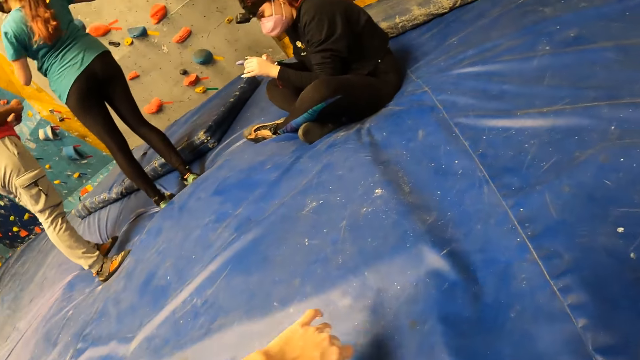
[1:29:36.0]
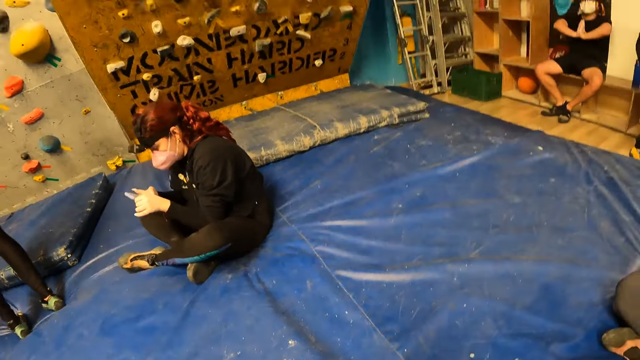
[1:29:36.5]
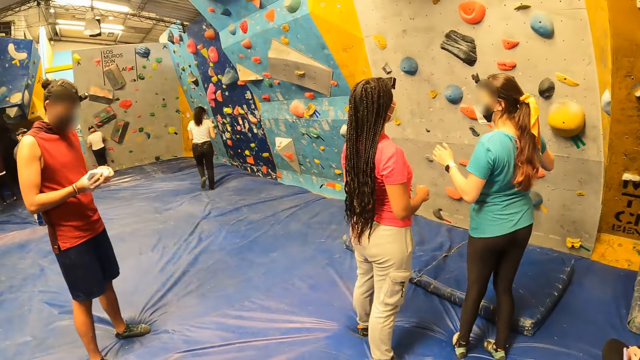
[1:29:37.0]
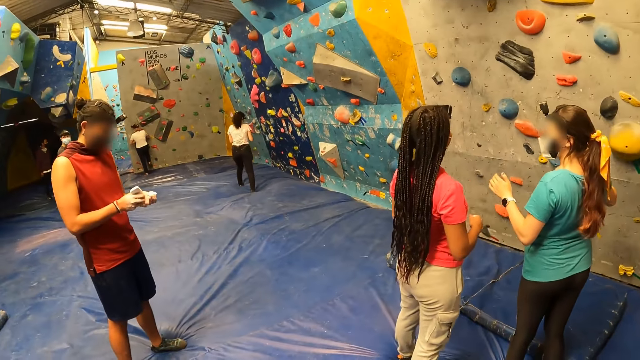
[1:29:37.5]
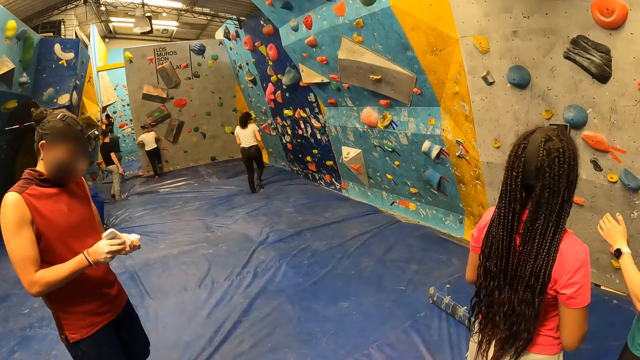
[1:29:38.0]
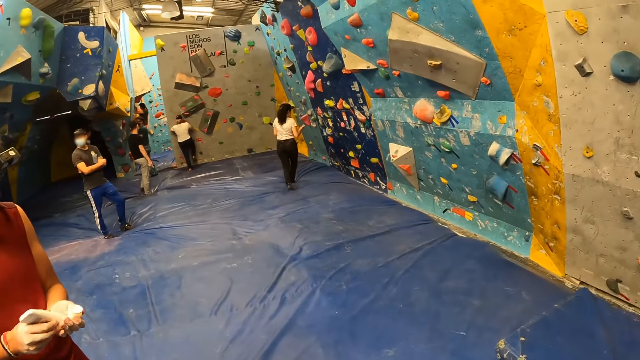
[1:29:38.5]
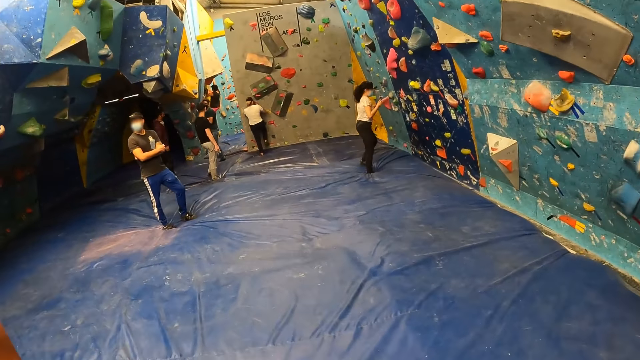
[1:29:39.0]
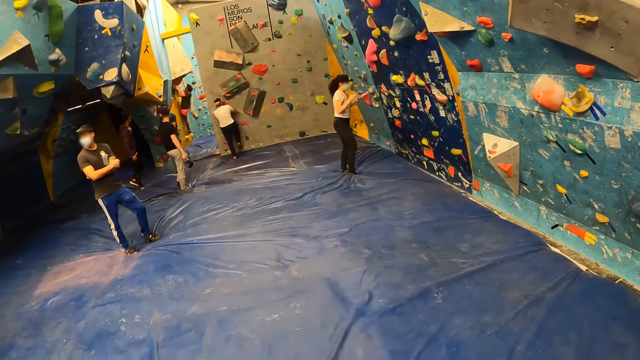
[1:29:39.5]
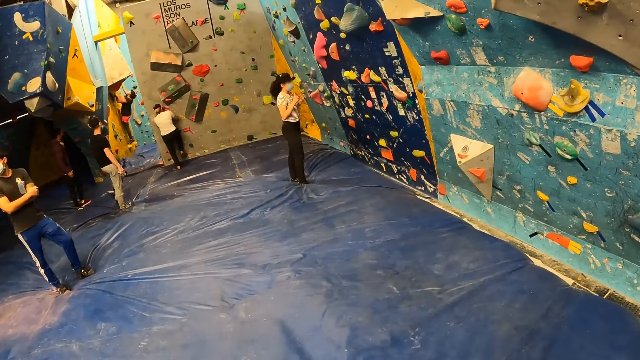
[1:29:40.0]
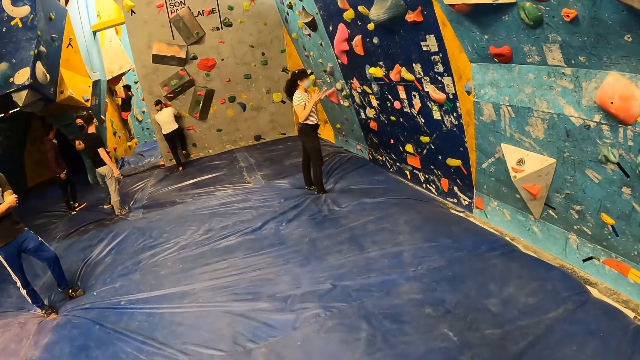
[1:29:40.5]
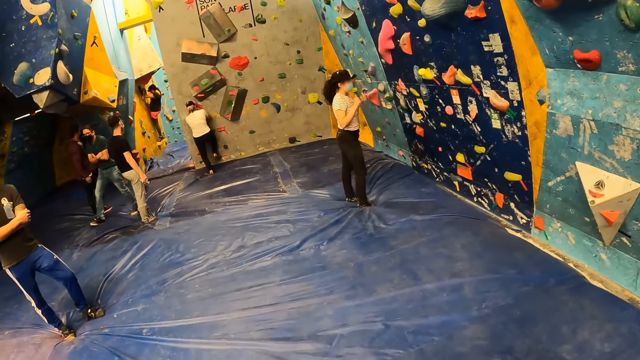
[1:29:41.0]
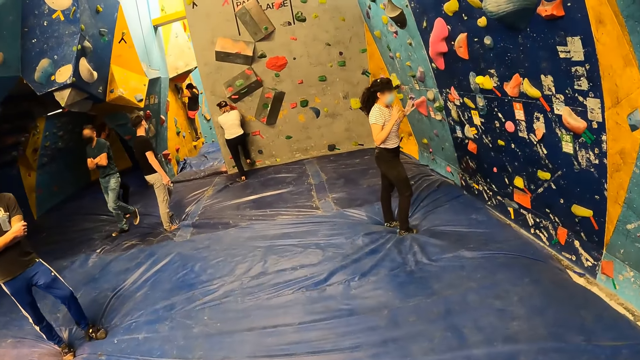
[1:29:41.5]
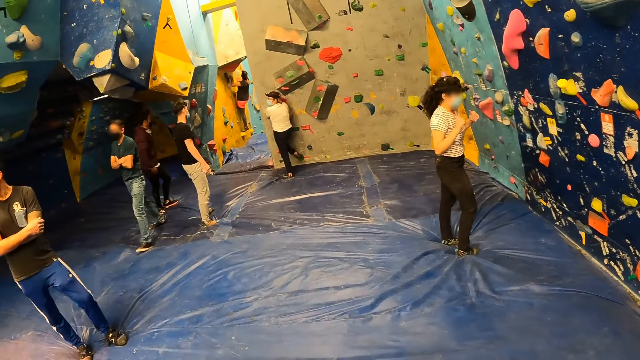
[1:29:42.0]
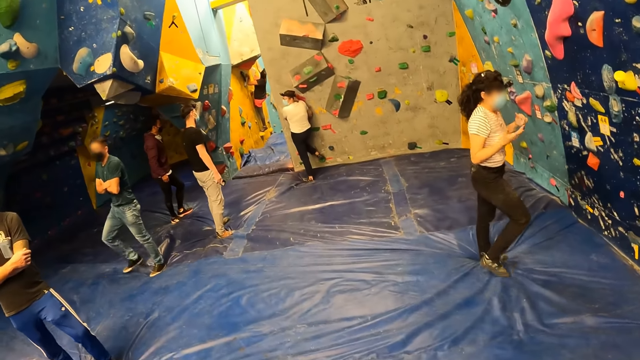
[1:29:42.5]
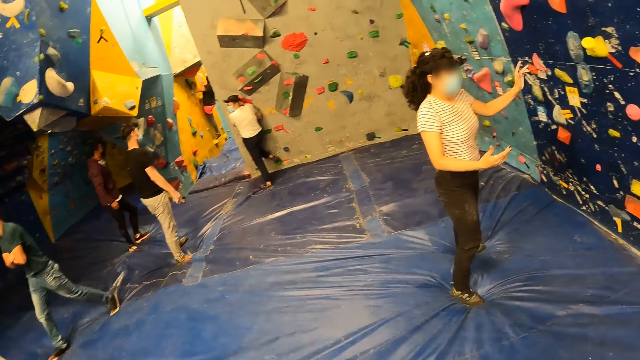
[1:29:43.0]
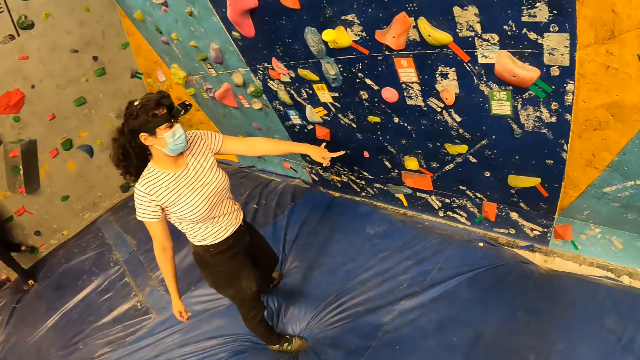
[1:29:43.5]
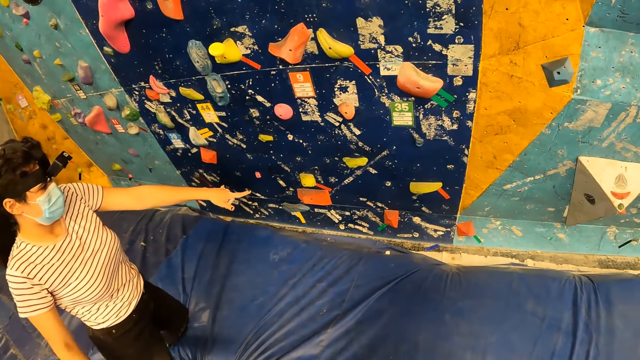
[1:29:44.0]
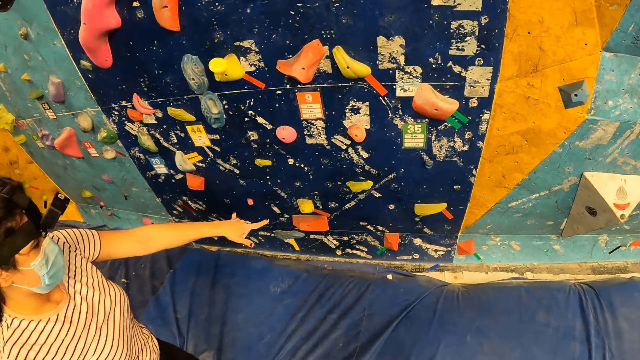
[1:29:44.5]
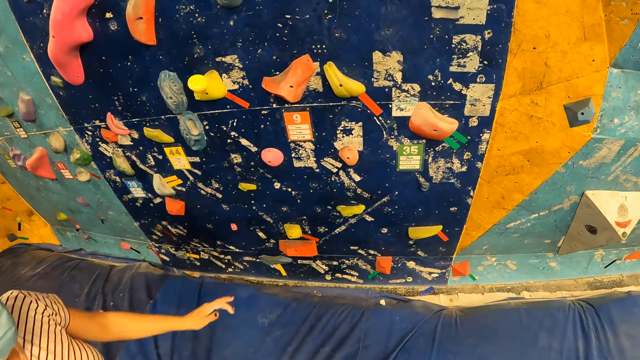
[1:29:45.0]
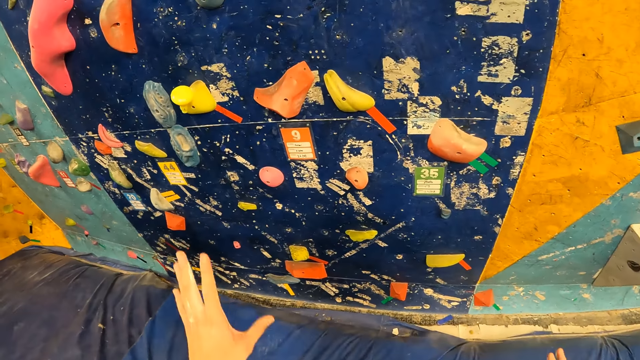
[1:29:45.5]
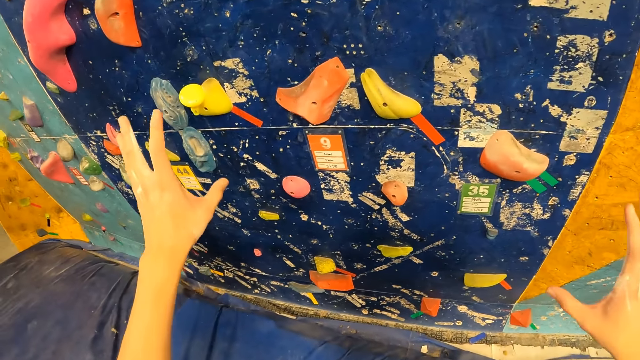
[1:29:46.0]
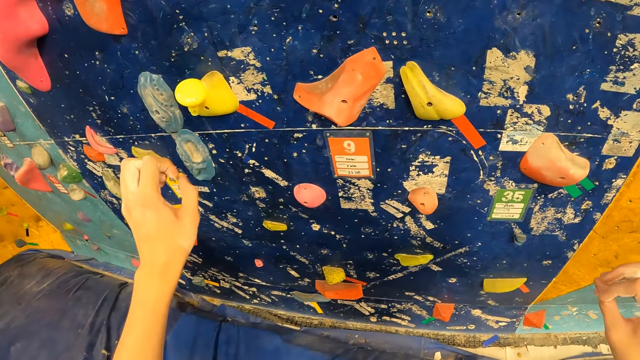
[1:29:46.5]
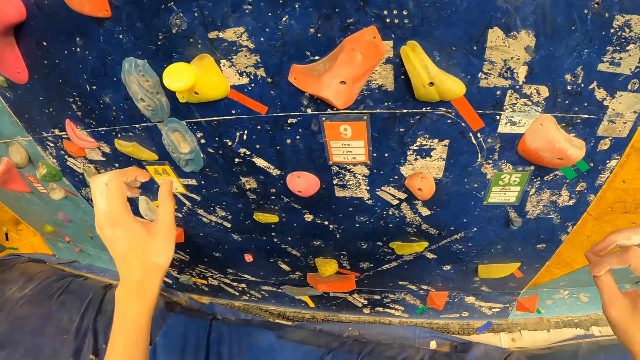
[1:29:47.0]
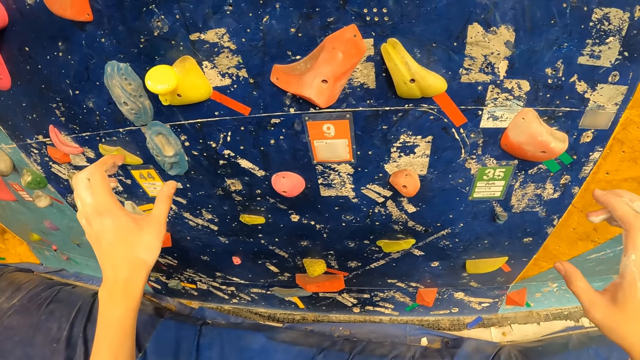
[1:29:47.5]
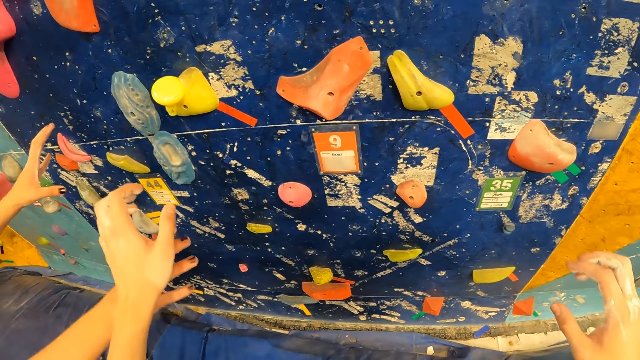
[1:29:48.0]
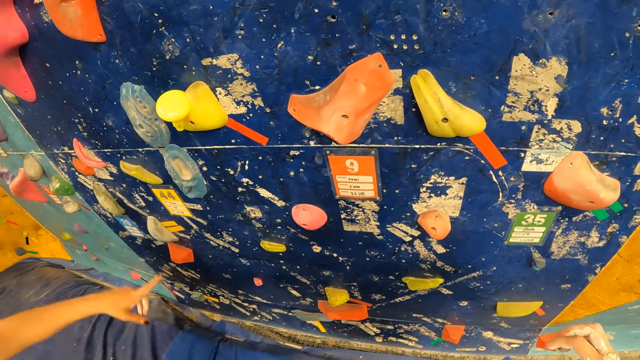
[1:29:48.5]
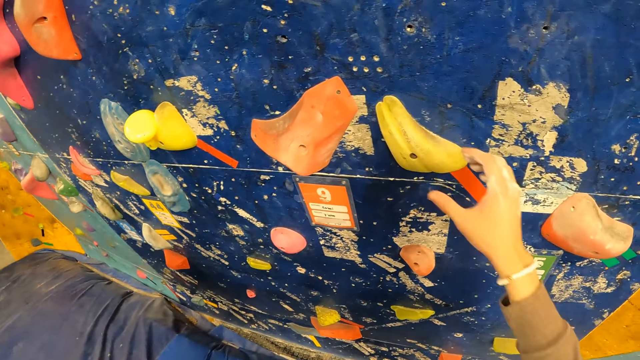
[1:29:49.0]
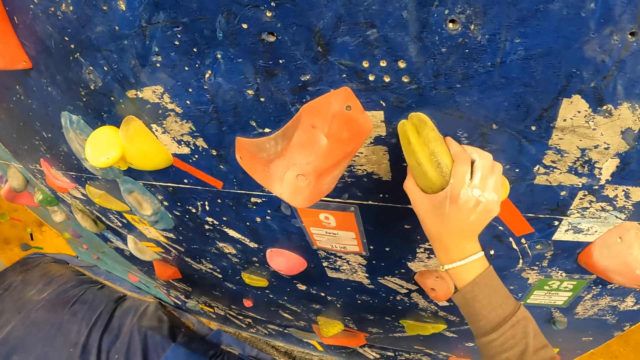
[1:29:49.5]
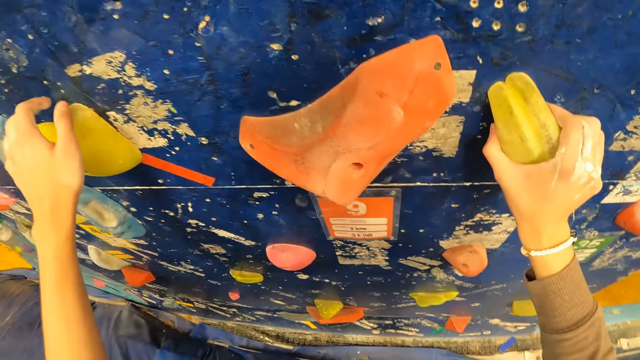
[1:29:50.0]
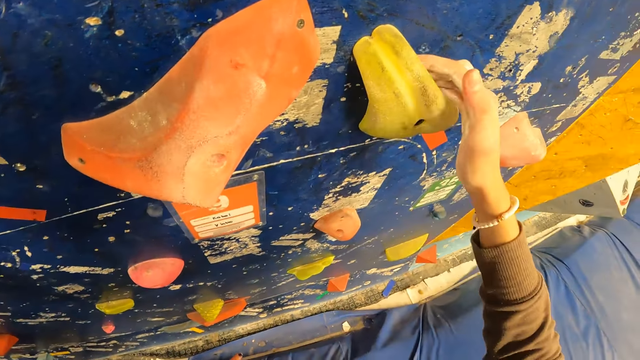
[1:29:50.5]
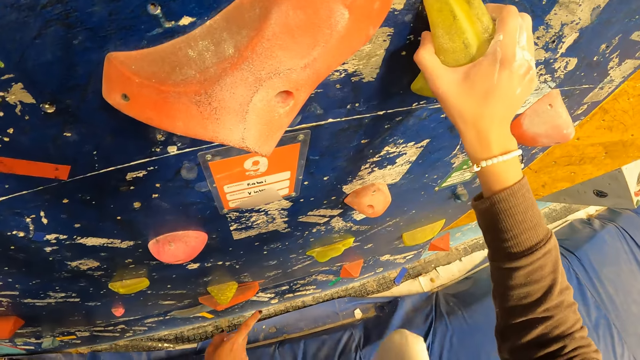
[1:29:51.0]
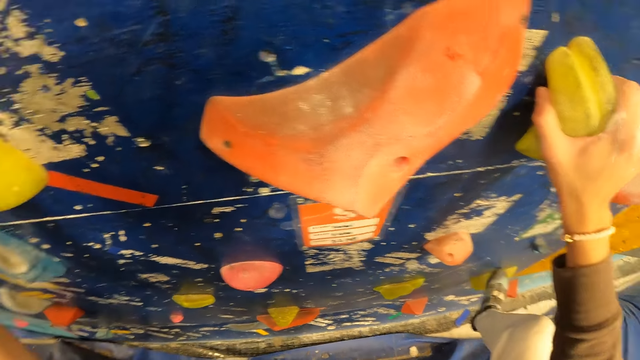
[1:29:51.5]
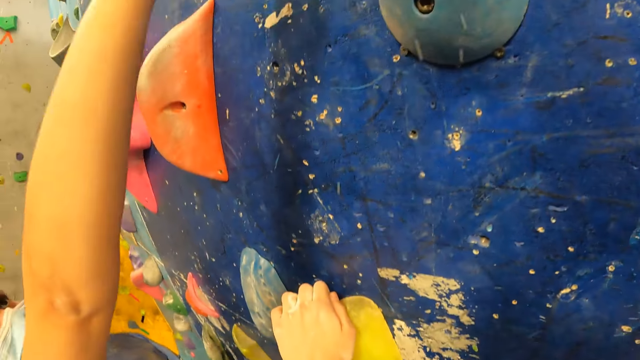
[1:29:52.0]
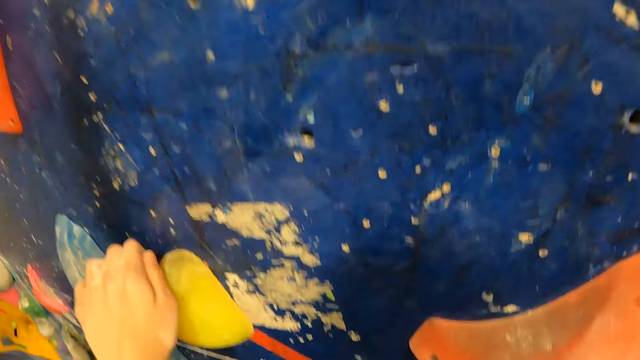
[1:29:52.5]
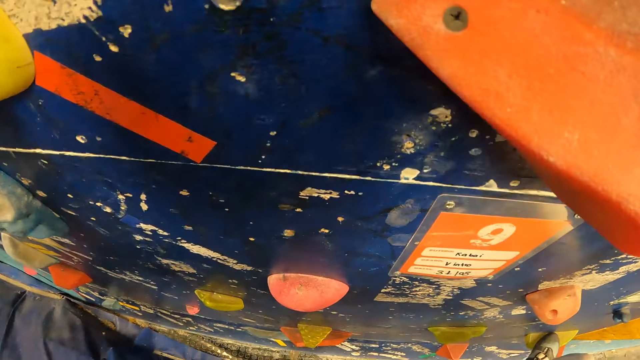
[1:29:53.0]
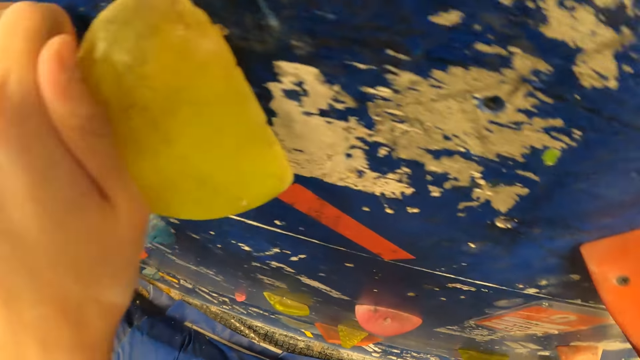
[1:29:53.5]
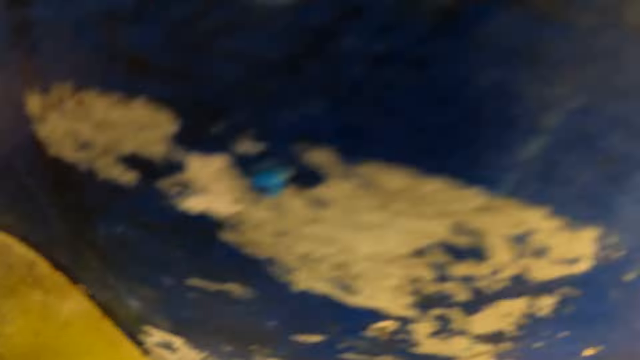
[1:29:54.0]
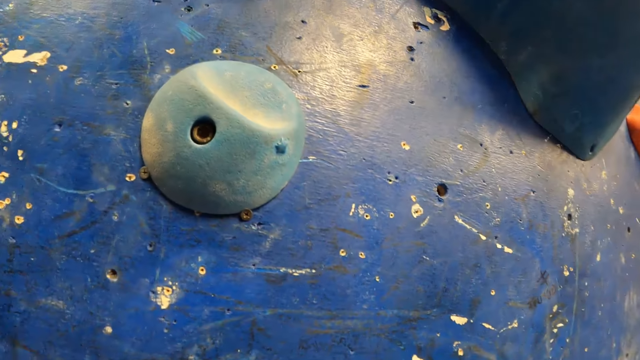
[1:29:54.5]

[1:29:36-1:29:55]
The camera wearer stands up and walks around the playground. They converse with a woman. The woman looks at the rock wall. The camera wearer converses with the woman. They climb the bouldering wall.

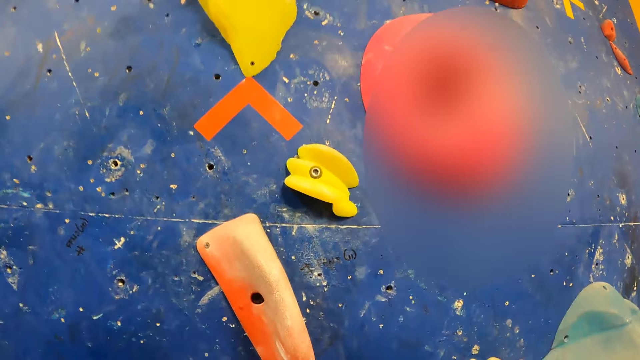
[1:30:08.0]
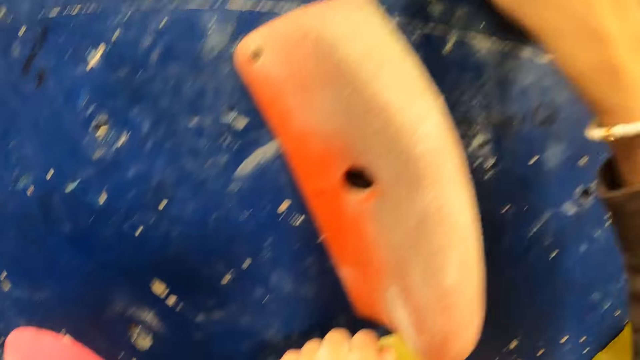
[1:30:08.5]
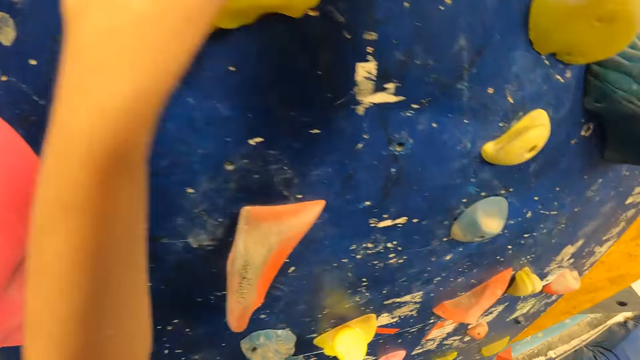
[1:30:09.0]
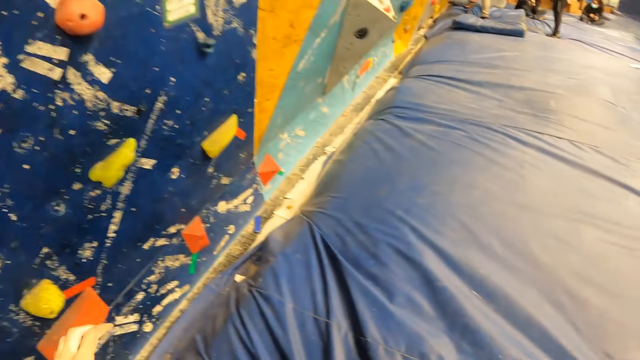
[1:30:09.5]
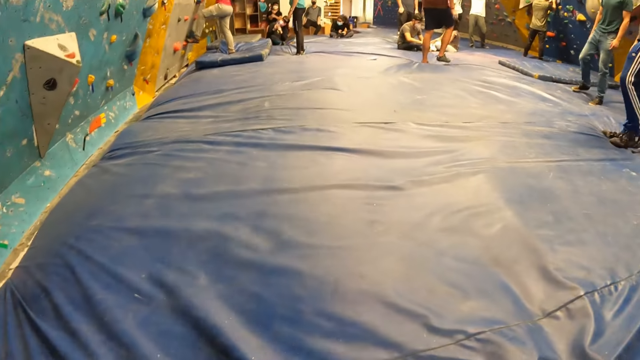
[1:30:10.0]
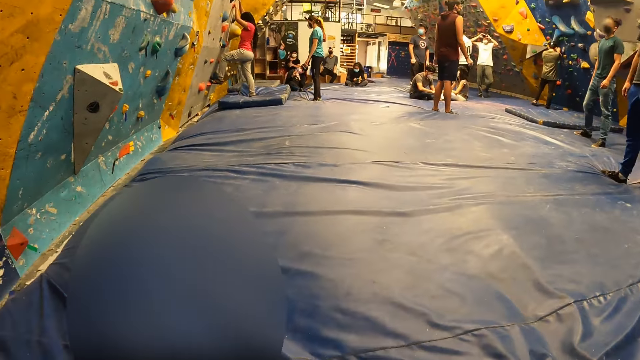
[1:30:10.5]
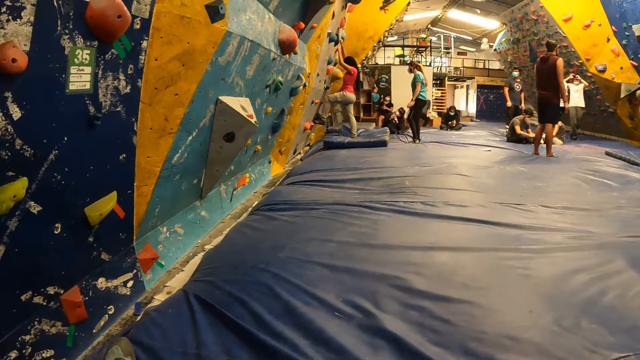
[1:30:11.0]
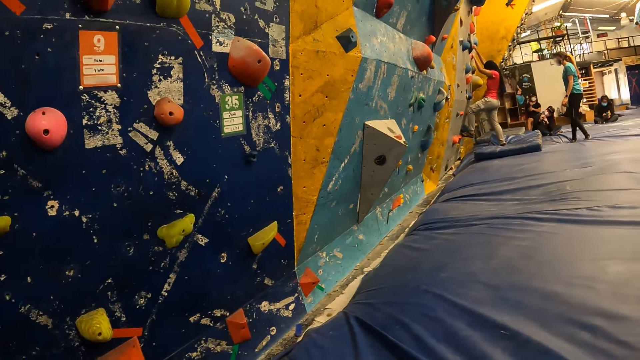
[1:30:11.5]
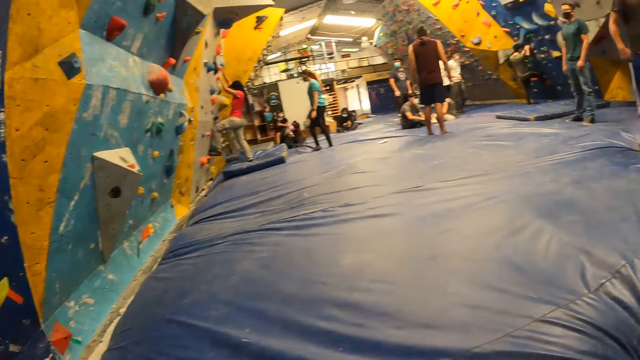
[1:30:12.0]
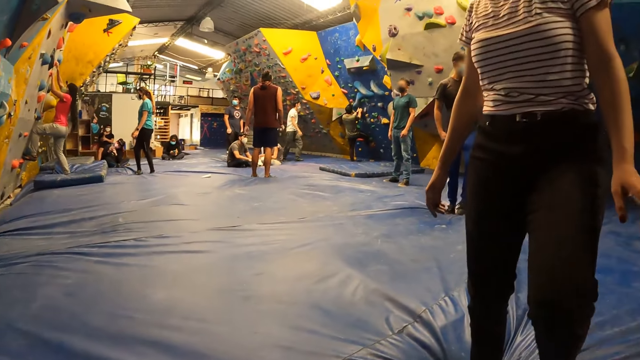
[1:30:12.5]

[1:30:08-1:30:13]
The camera wearer falls down.
